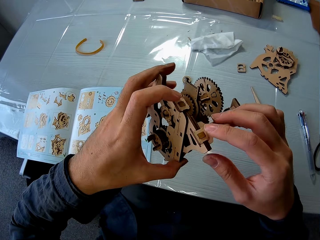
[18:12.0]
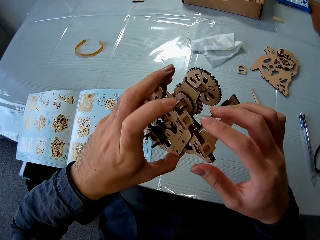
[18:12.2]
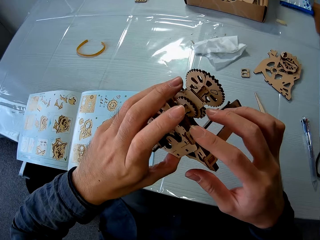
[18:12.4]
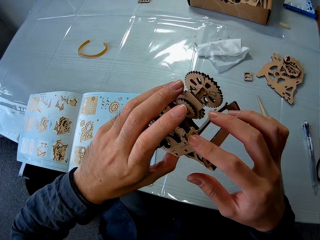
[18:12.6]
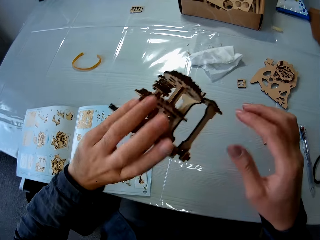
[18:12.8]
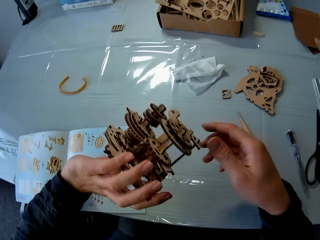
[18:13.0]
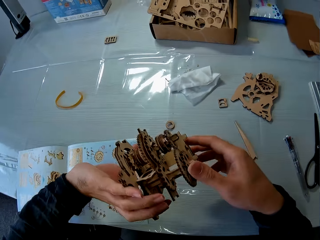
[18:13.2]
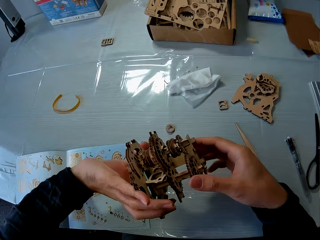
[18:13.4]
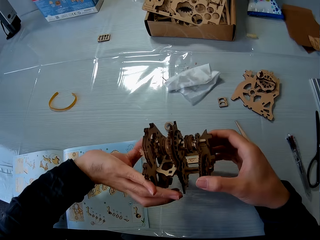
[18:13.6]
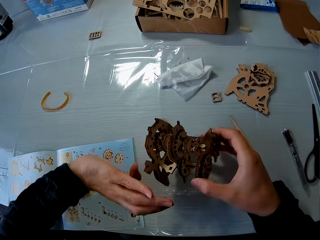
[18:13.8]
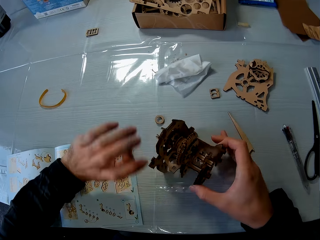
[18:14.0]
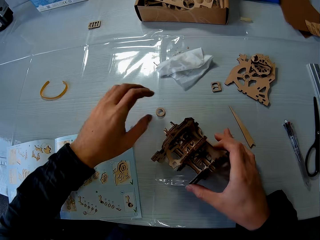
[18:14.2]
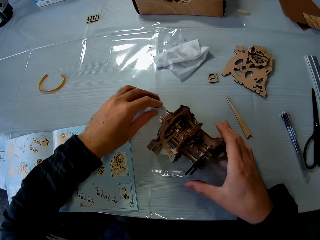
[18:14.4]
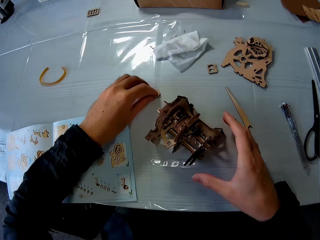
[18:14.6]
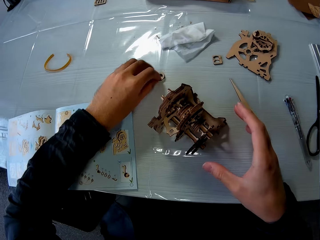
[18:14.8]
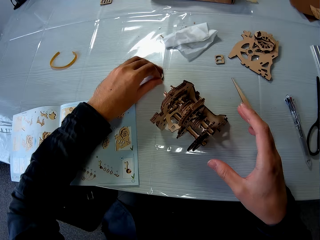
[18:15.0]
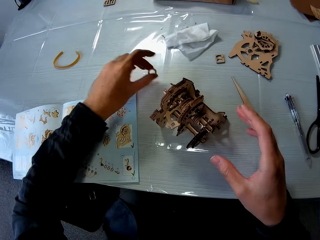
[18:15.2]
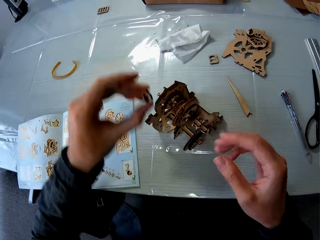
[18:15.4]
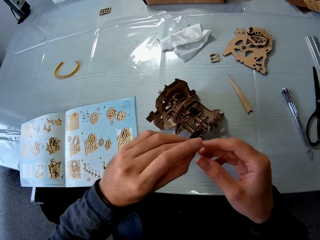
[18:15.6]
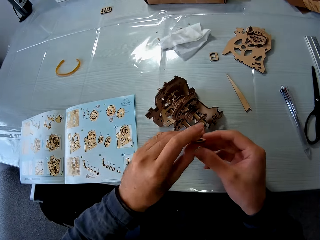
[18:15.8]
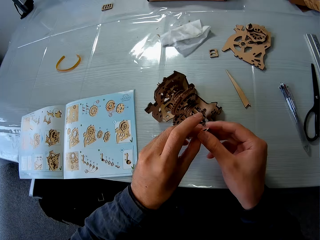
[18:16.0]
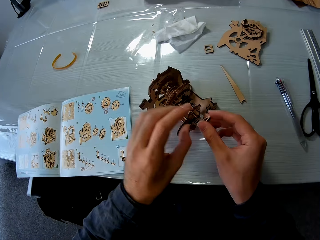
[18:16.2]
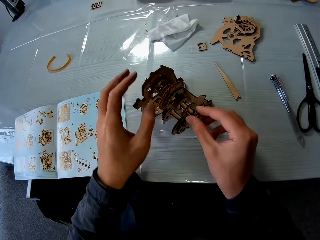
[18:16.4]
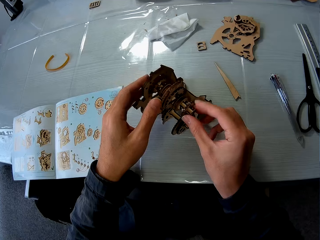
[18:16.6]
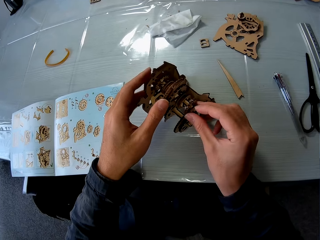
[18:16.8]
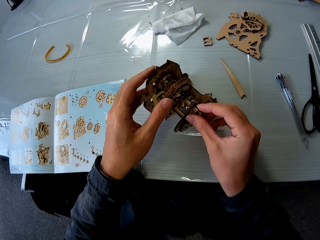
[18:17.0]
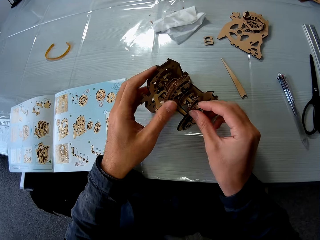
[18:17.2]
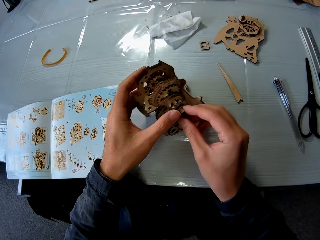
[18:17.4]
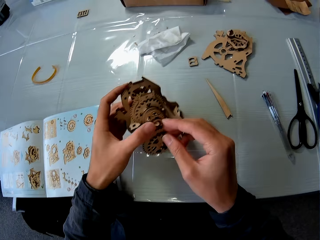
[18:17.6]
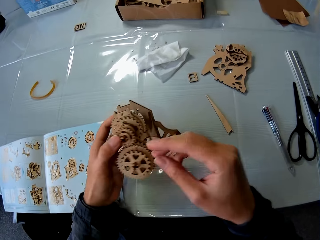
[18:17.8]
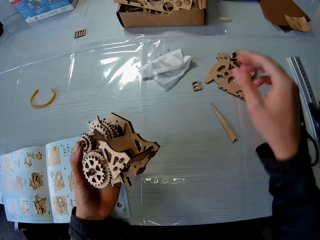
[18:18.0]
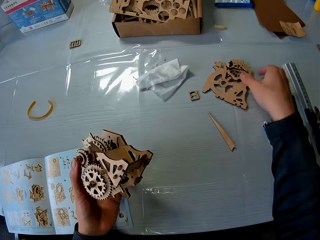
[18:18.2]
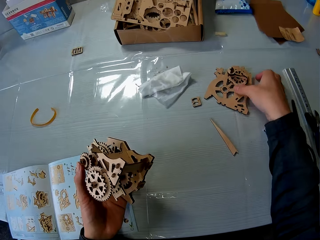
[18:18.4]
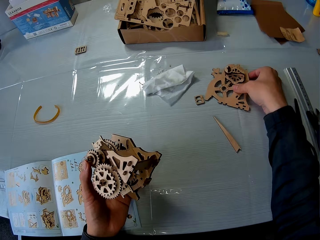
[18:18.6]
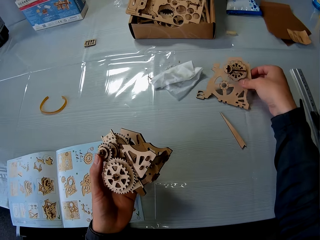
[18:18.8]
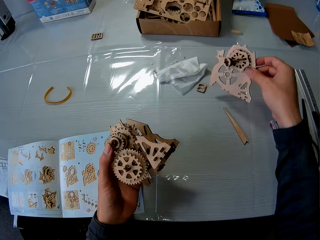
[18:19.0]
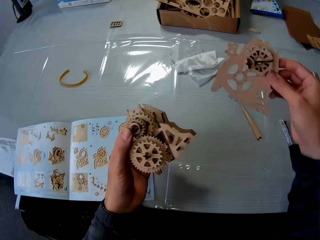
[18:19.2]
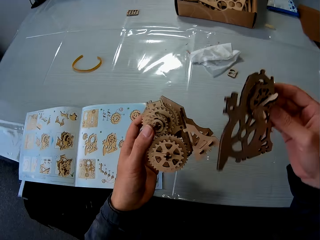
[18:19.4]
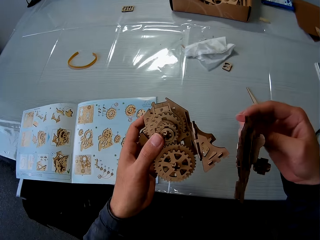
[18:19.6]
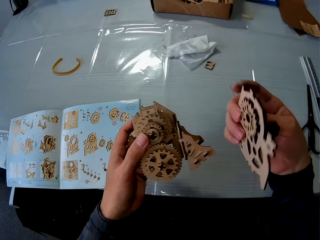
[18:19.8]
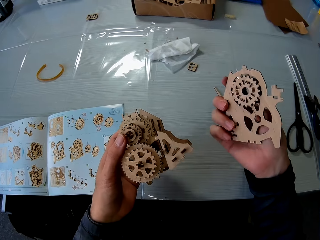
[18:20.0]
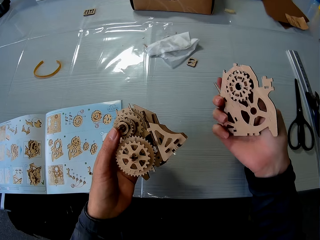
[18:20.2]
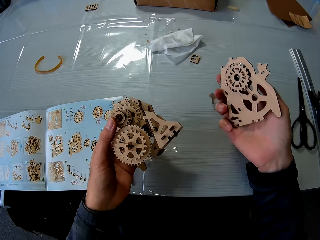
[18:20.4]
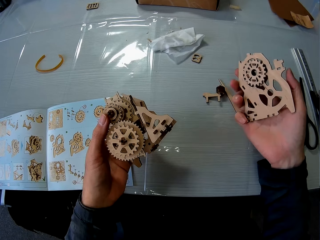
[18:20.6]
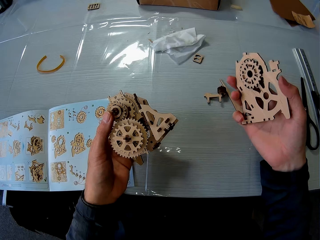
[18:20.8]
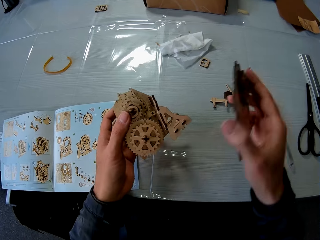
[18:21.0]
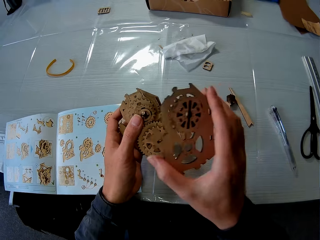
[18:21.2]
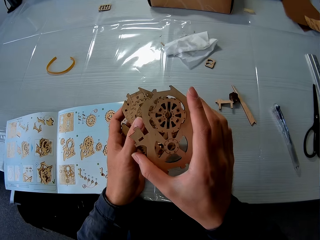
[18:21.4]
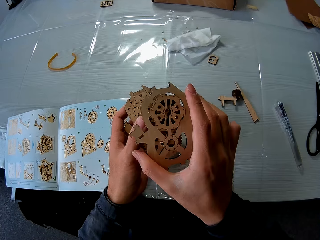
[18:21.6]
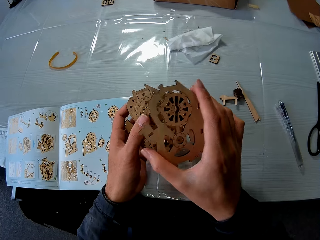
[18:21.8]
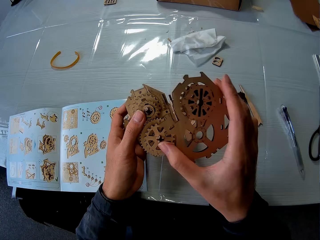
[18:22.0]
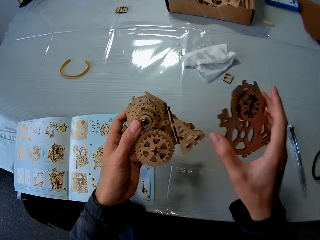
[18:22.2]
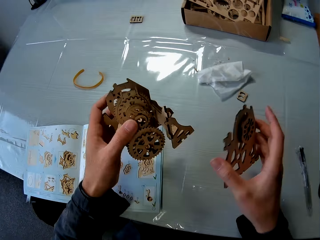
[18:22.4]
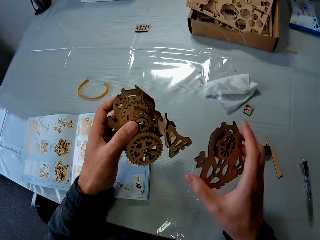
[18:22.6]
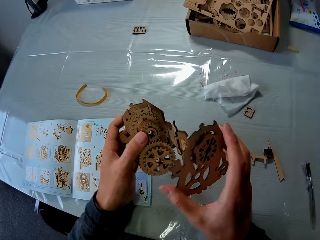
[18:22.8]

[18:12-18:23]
The camera wearer checks all the parts of the gear box. They place the gear box on the table. They pick up the wooden piece and hold the wooden piece. They tie the nut to the gear. They fix the wooden piece on the laser cut wood craft puzzle. They pick up the wooden gear model and hold the wooden gear model.

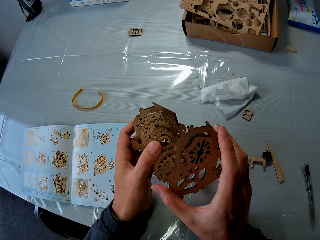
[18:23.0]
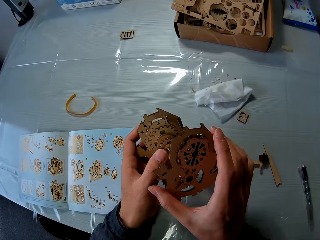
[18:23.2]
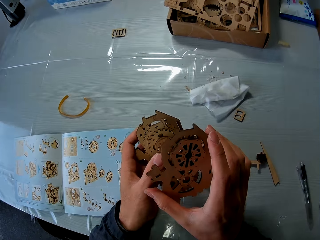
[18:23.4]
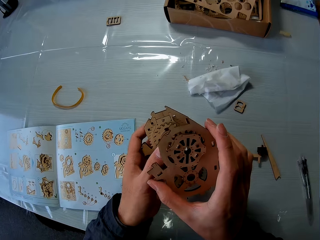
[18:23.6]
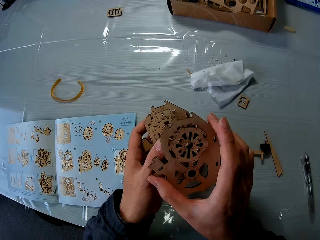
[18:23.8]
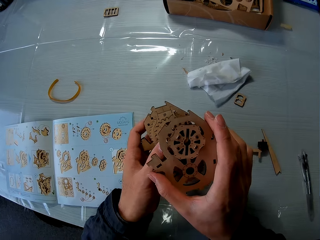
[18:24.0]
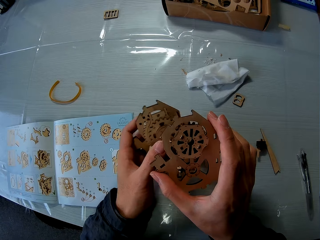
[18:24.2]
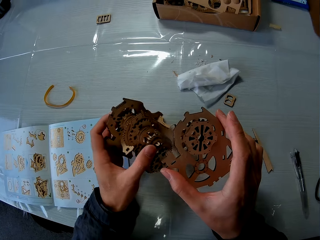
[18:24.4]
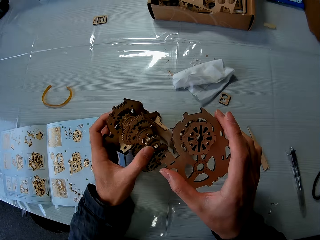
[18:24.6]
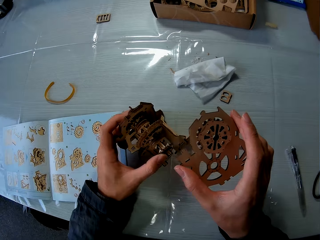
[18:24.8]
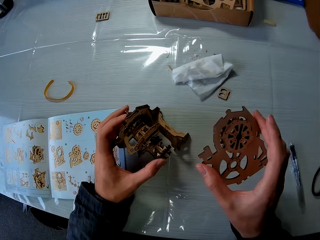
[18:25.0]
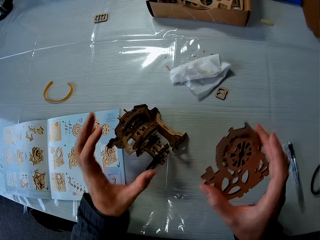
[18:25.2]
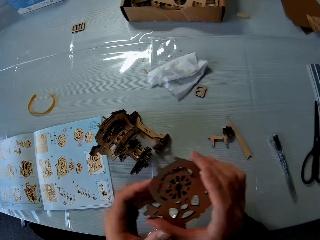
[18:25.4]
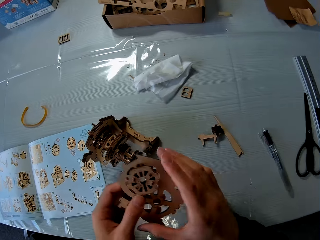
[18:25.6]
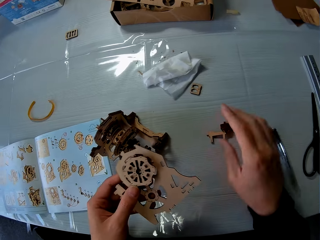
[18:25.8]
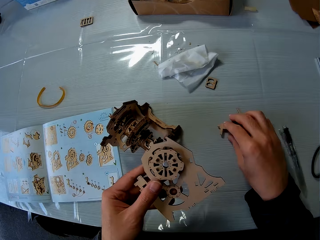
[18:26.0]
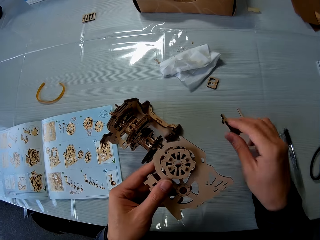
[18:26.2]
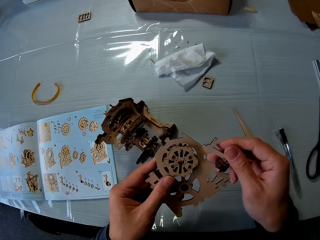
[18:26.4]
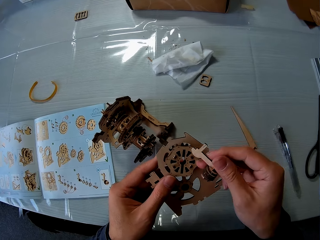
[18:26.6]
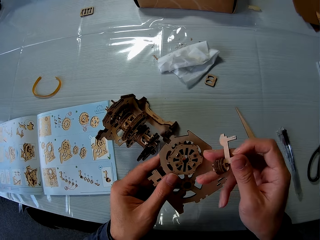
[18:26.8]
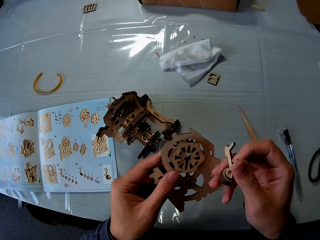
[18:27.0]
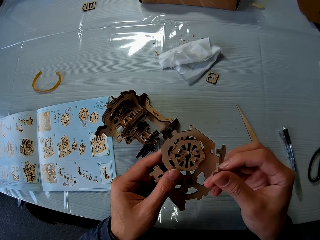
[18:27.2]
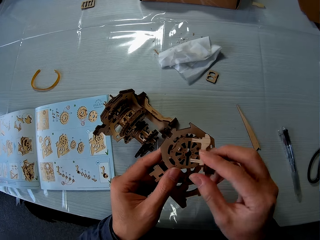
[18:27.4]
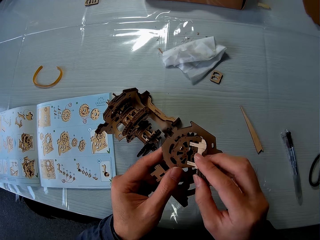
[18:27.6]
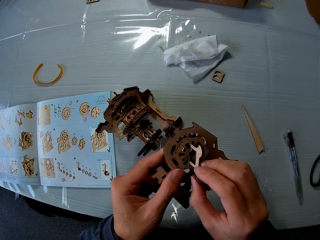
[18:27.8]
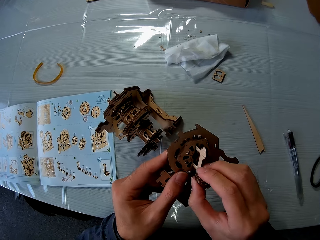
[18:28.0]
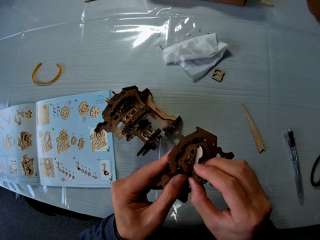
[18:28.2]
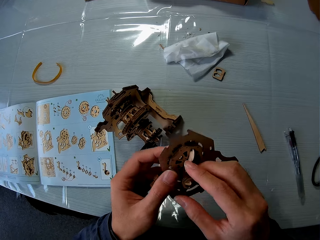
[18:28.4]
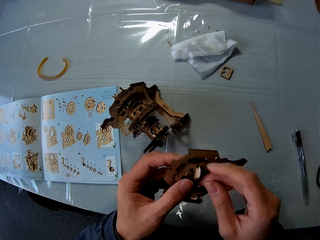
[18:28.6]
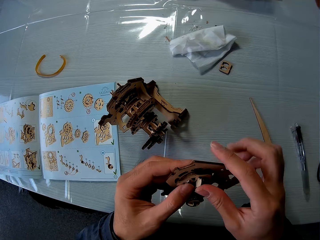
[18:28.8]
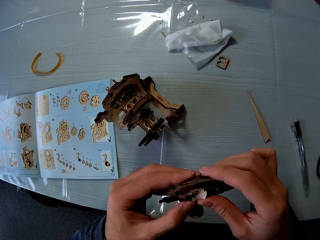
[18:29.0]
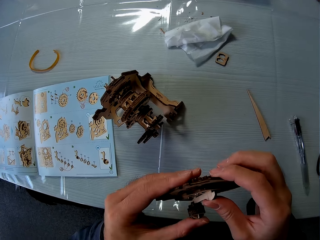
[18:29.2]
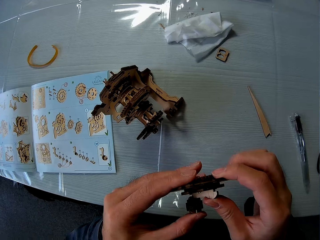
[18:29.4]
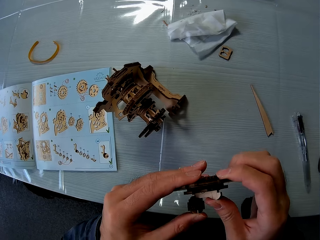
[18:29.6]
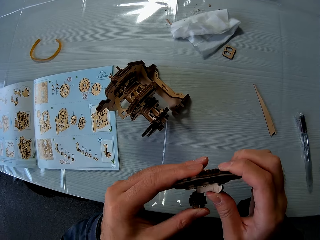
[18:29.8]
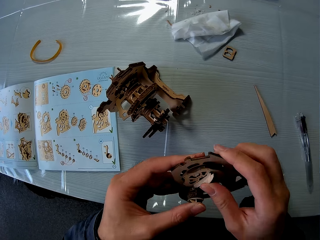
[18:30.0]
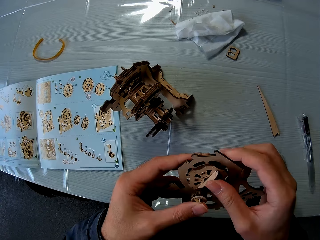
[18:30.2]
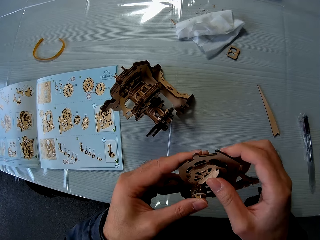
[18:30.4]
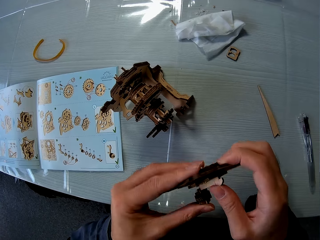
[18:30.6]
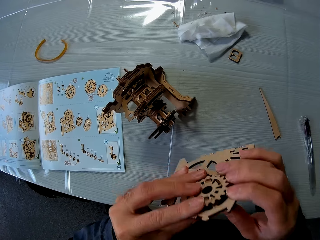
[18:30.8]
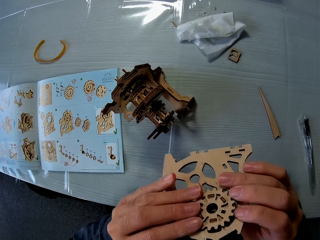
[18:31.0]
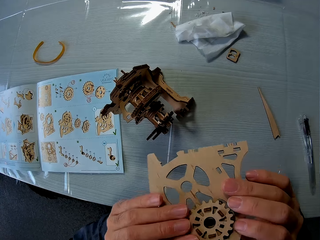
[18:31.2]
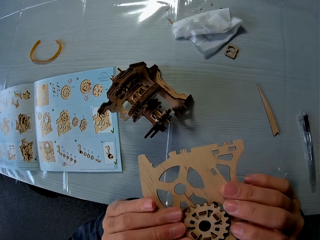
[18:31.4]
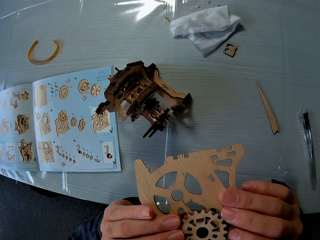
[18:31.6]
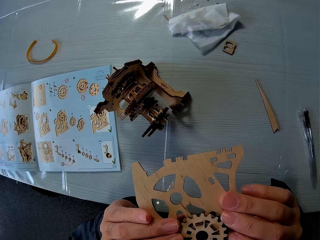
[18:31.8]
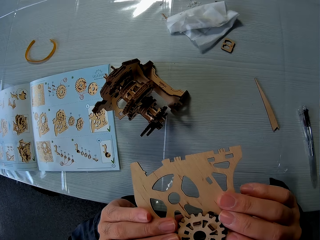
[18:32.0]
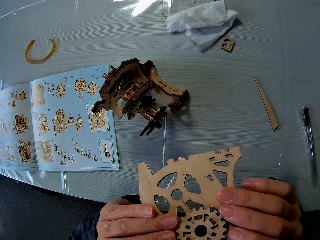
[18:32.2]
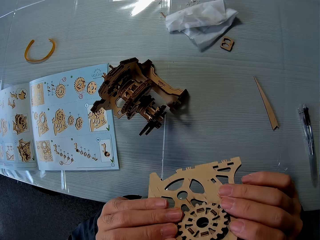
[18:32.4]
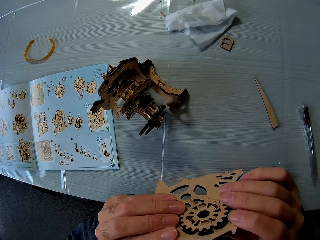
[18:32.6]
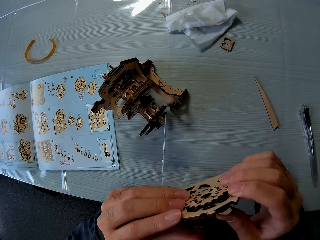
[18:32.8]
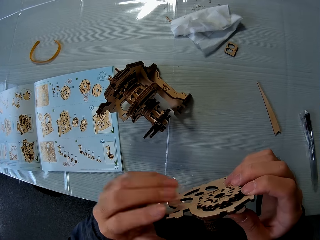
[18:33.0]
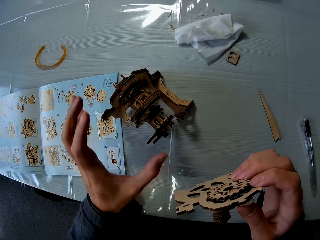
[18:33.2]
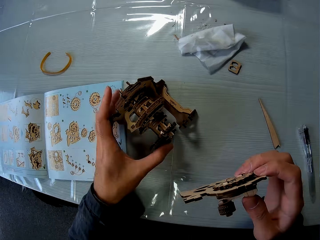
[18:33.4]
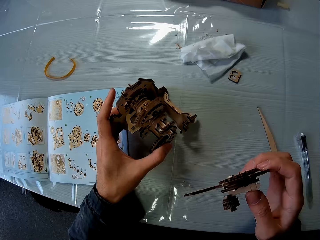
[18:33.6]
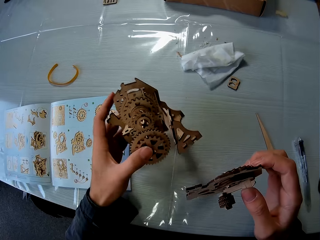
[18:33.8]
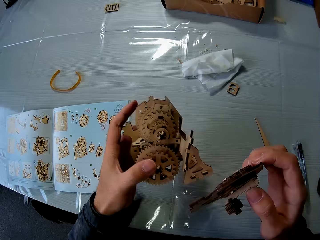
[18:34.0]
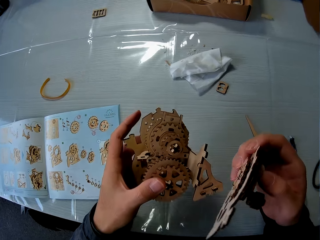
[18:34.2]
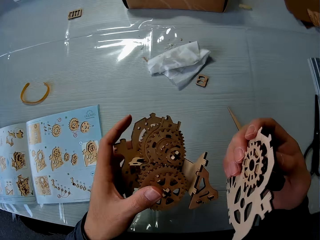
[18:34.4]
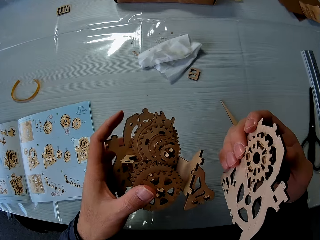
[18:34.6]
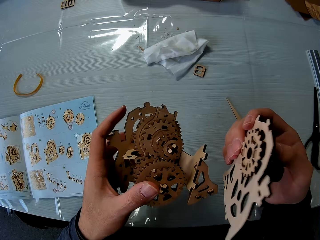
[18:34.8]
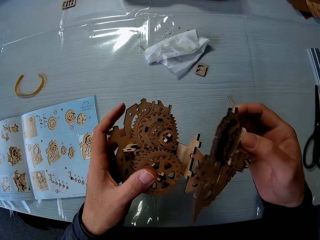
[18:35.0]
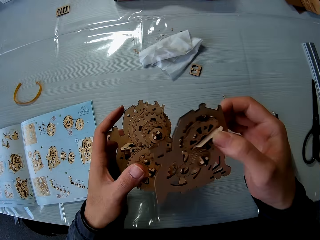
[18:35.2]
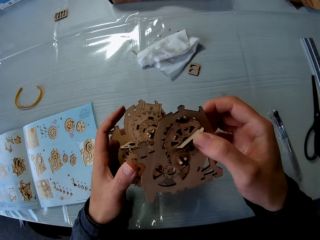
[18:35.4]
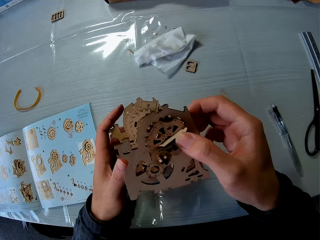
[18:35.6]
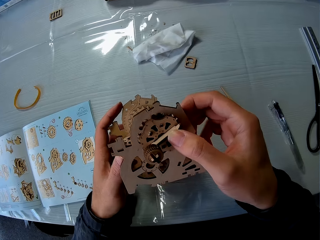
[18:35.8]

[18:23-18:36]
The camera wearer puts the laser cut wood craft puzzle on the table. They pick up the wooden piece and hold the wooden piece. They fix the wooden piece on the wooden gear model. They pick up the laser cut wood craft puzzle from the table.
